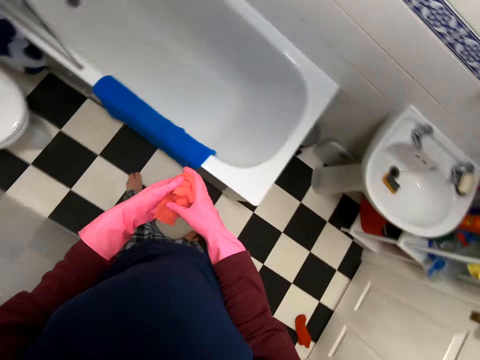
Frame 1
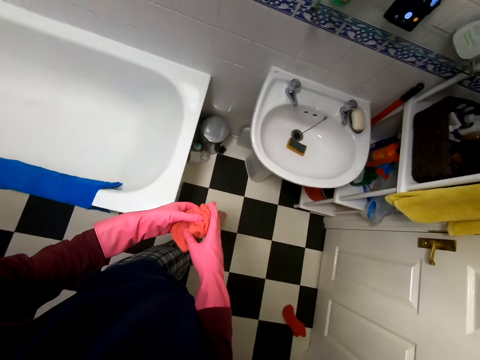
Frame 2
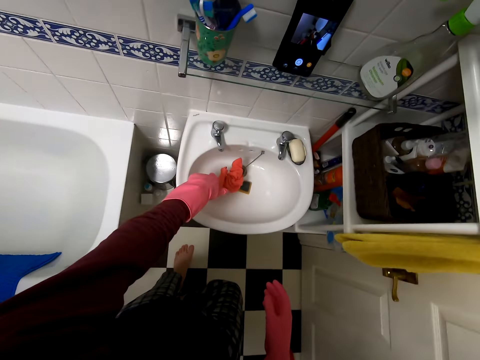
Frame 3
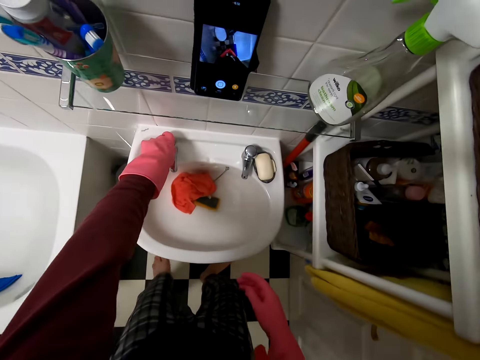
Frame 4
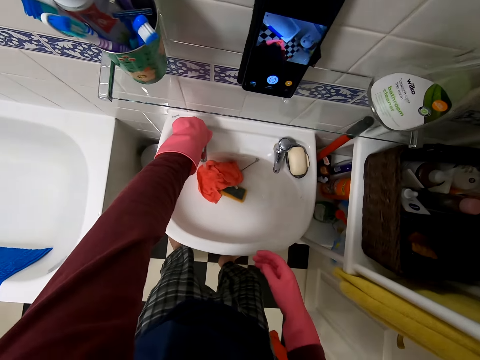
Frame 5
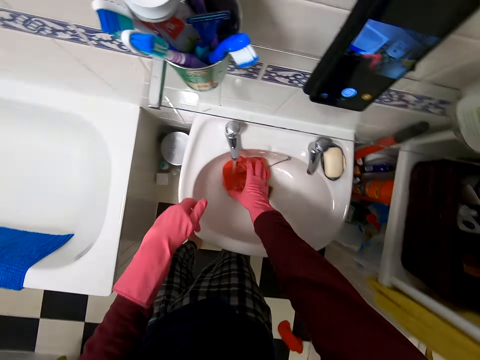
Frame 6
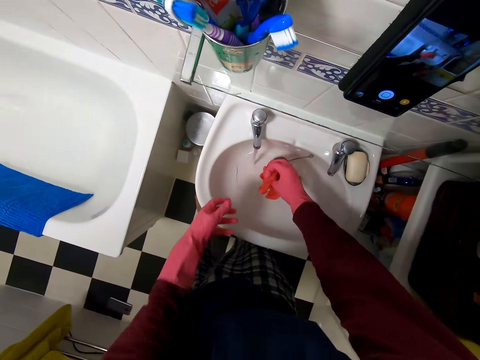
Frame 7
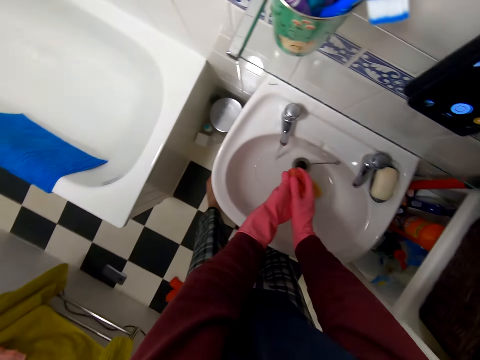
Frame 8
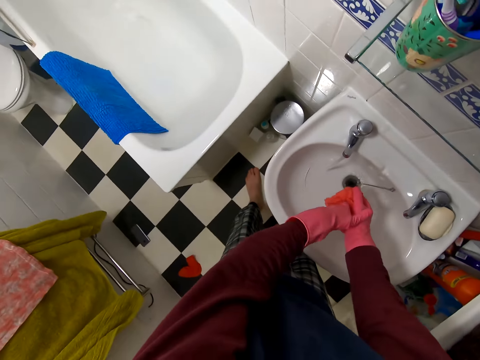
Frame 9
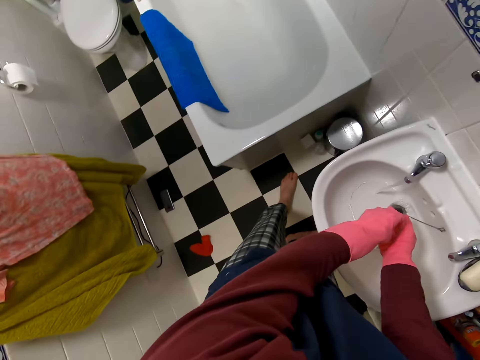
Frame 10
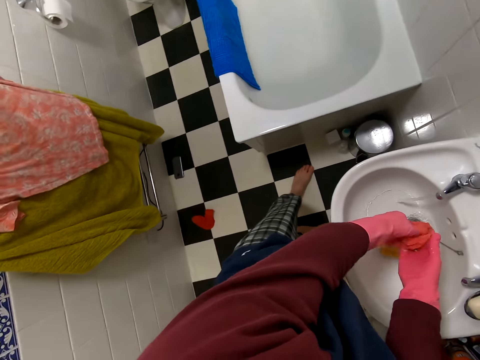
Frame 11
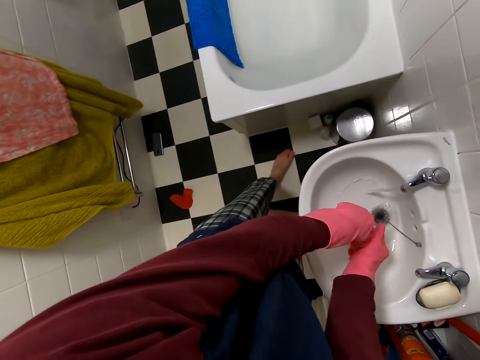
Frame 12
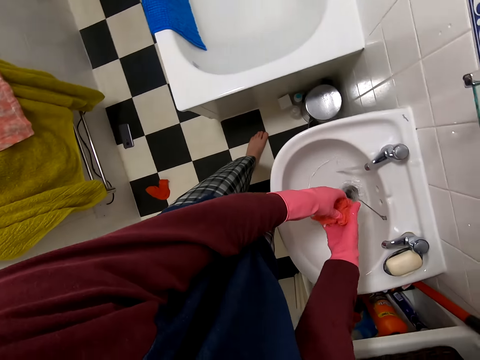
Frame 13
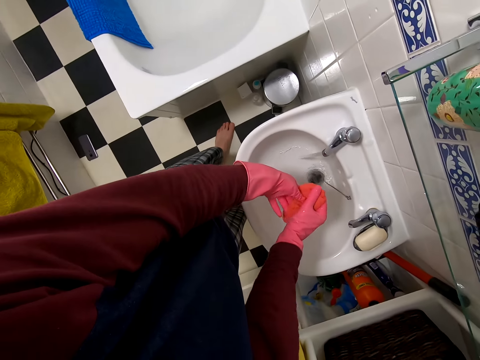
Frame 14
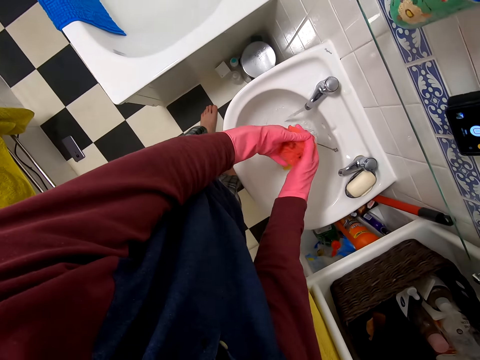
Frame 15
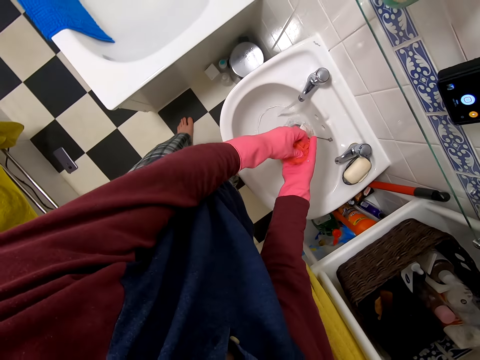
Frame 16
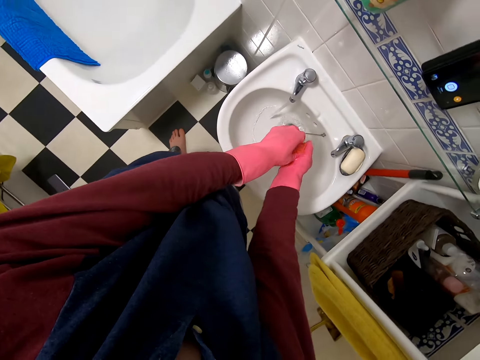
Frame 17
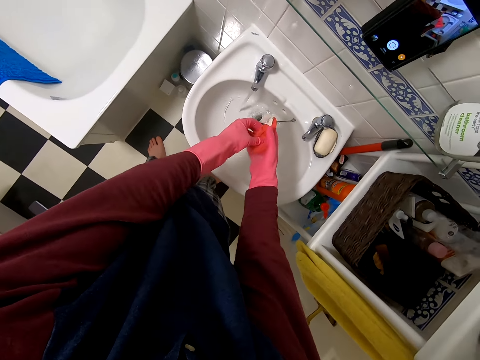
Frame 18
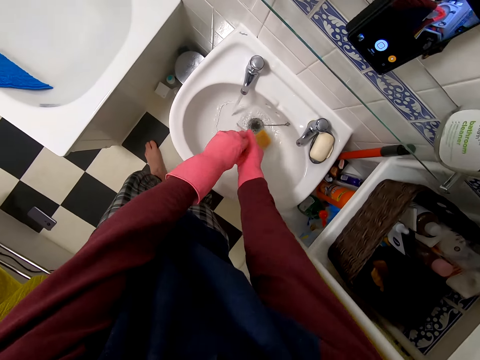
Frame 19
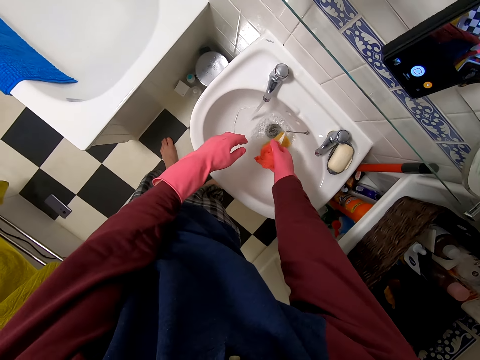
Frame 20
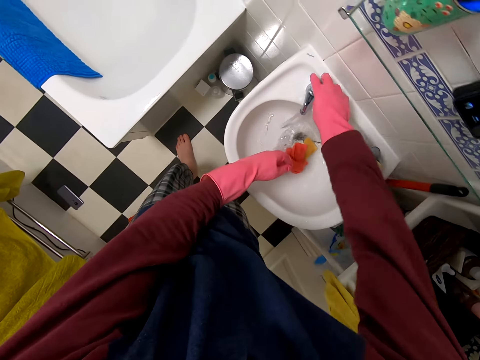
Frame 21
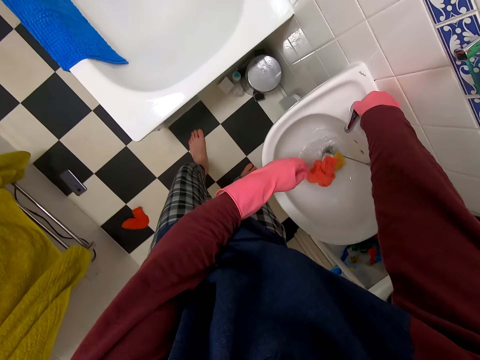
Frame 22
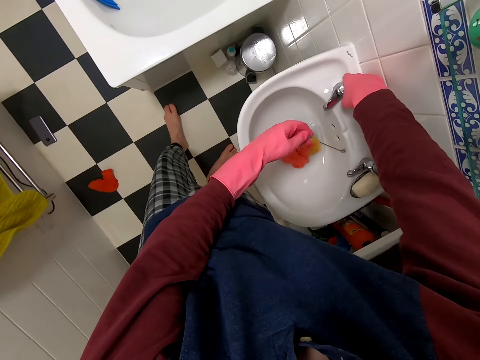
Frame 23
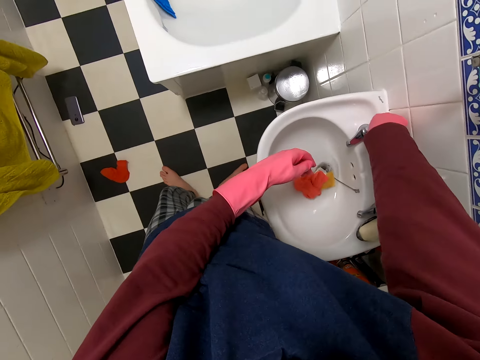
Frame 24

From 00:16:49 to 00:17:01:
The camera wearer places the cloth in her left hand. She walks towards the sink. She throws the cloth in the sink. She opens the tap. She picks up the cloth. She squeezes the cloth. She places the cloth in the sink. She closes the tap.

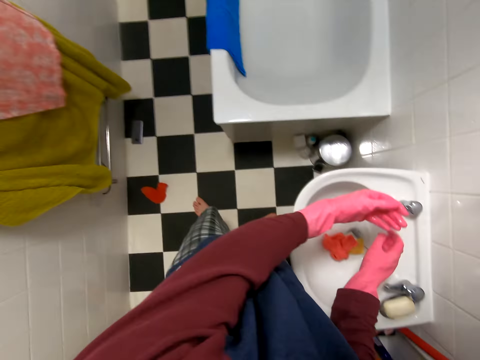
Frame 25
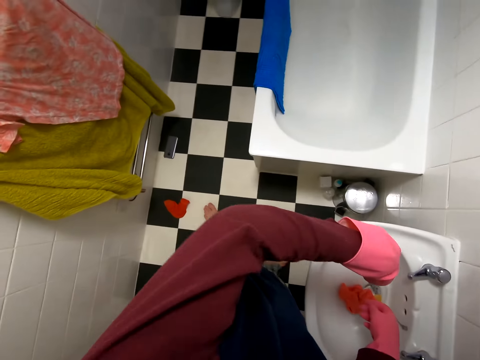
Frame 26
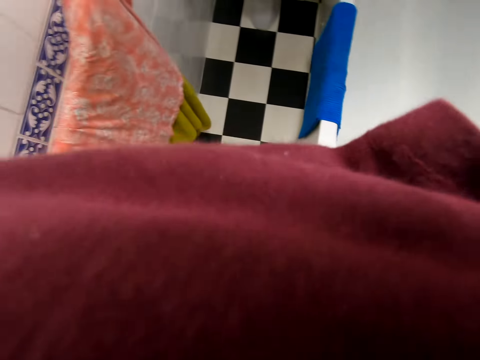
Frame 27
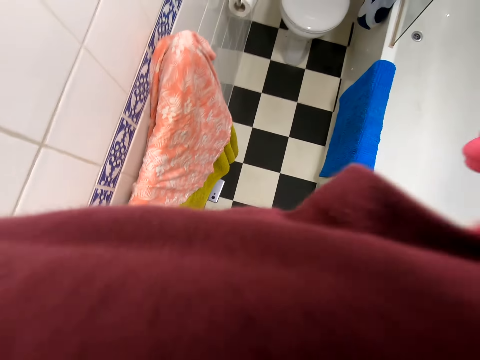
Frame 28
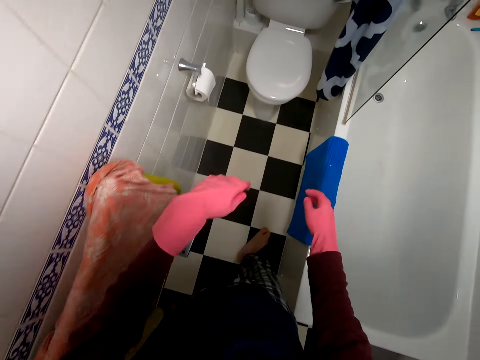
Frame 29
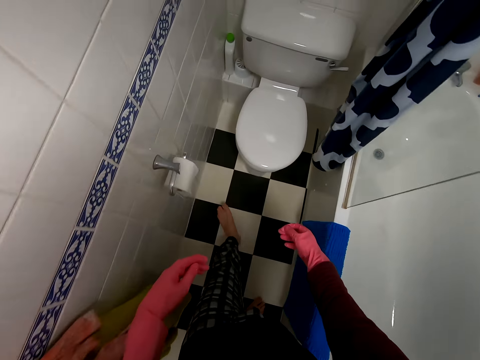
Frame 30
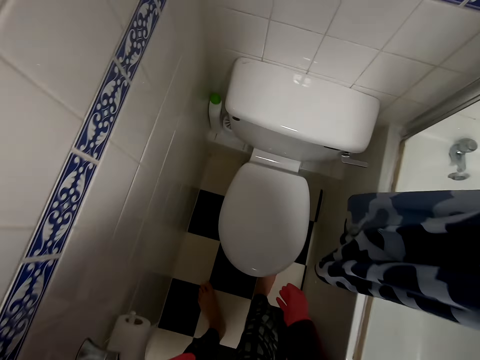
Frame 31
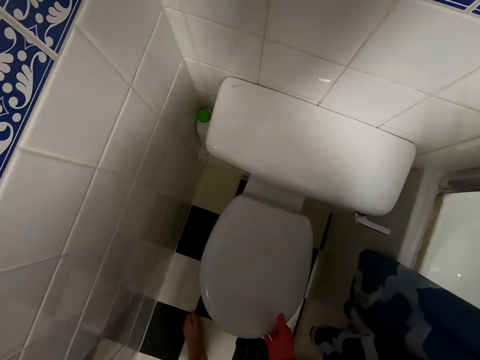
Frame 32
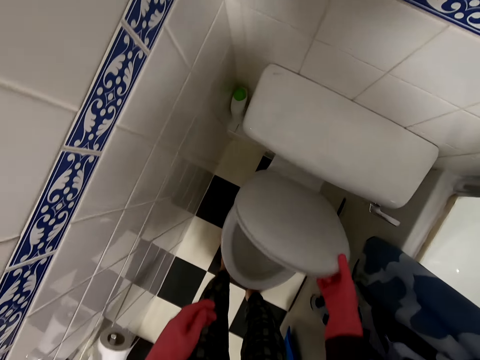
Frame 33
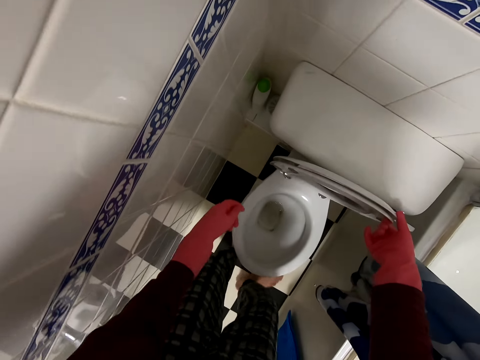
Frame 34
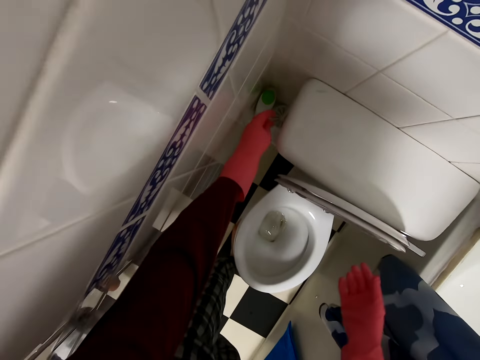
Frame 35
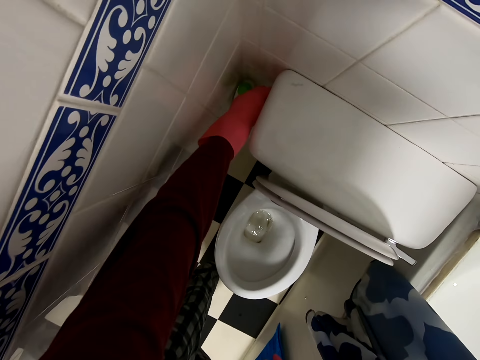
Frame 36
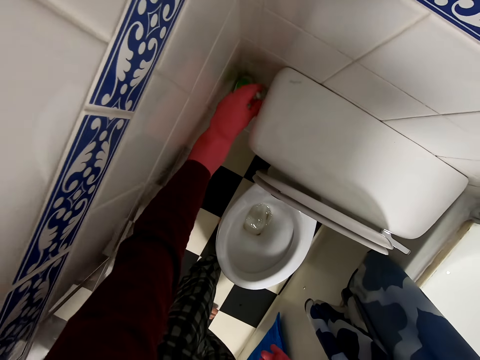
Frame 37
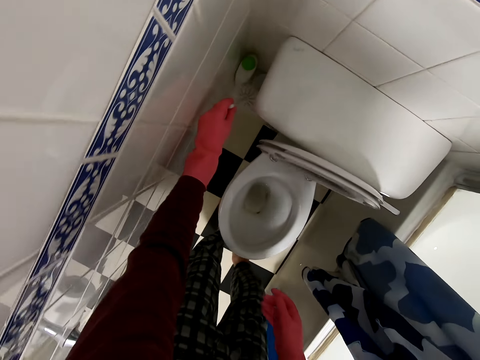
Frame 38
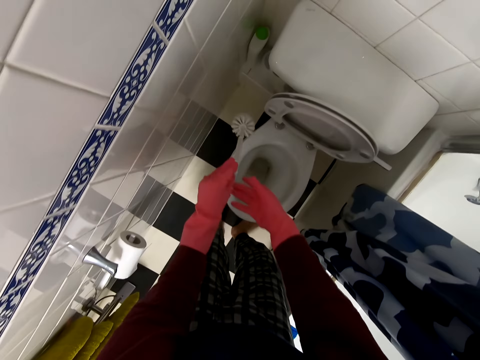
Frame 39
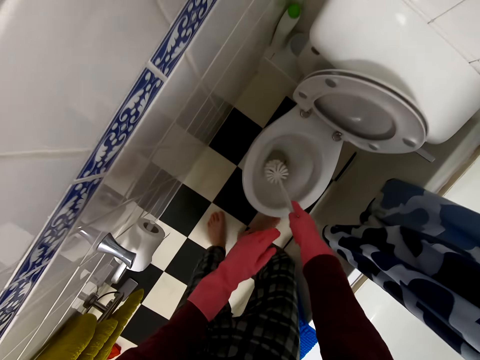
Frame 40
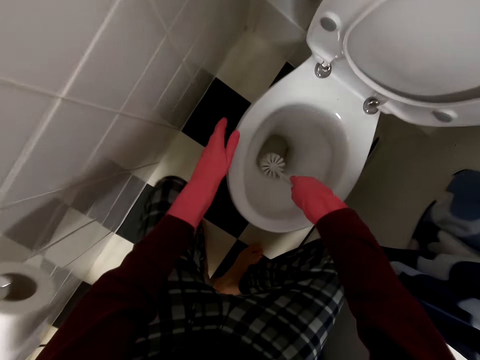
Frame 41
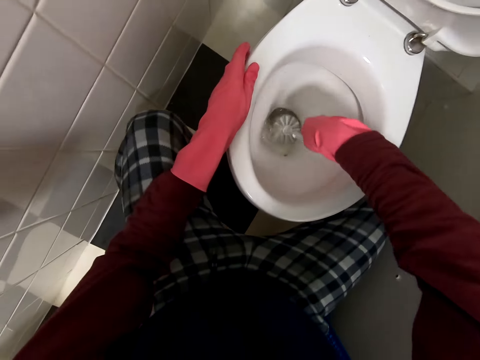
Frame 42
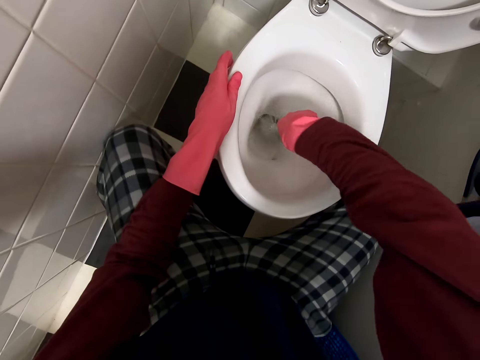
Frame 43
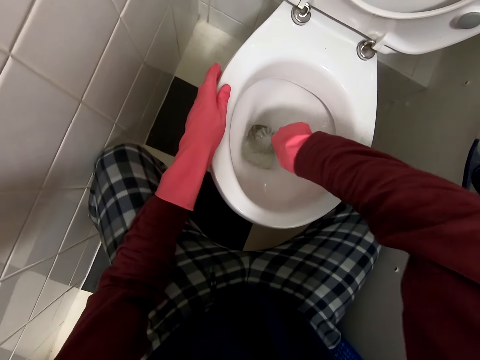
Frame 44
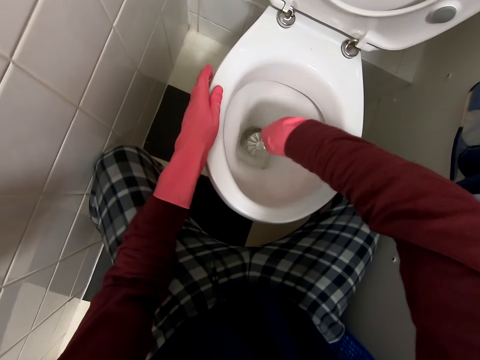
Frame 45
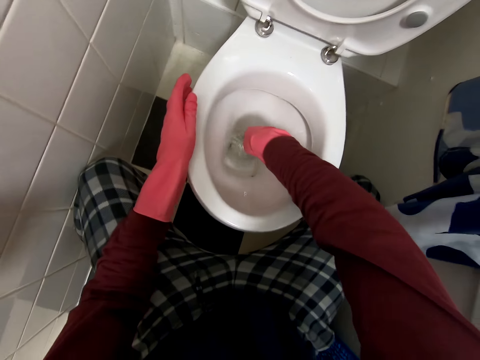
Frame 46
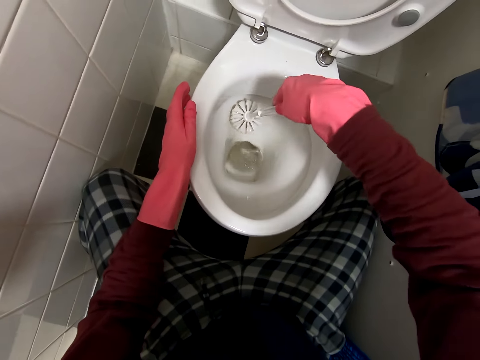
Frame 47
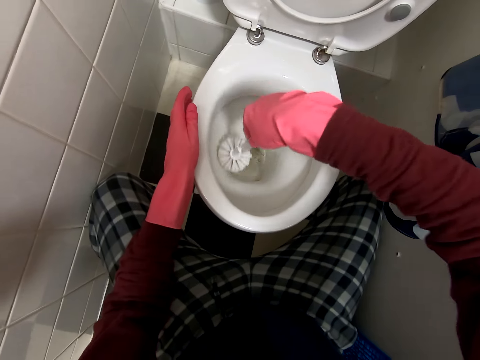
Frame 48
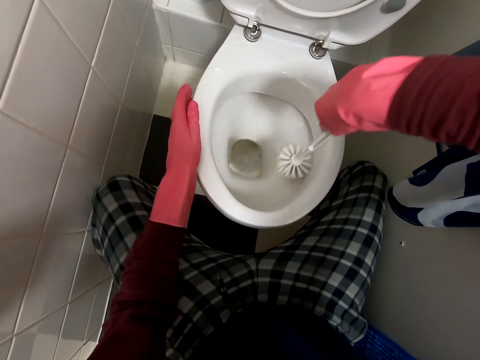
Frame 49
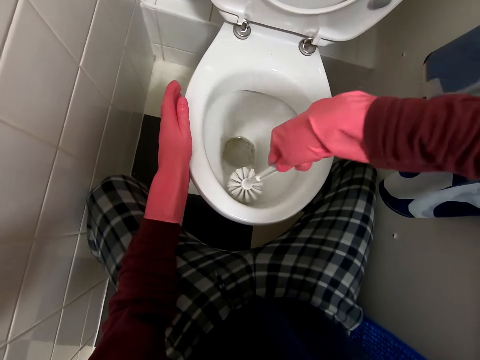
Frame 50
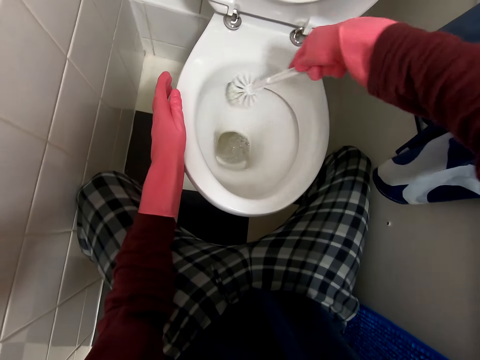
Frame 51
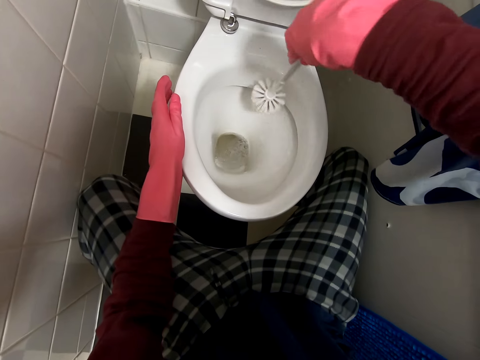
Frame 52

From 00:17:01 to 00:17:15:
The camera wearer wipes the camera. She walks towards the toilet. She lifts up the toilet seat. She picks up the toilet brush. She places the toilet brush in her right hand. She squats. She scrubs the toilet bowl with the toilet brush.
